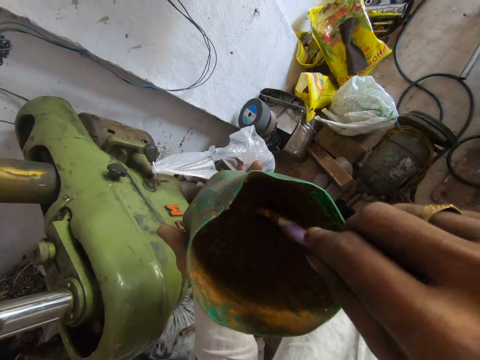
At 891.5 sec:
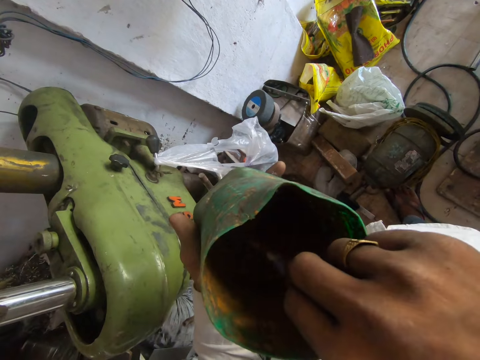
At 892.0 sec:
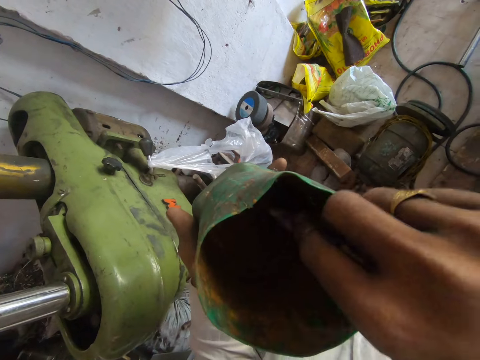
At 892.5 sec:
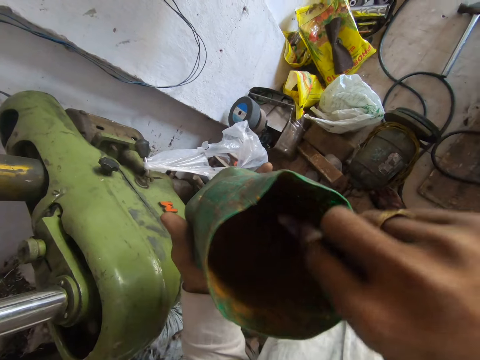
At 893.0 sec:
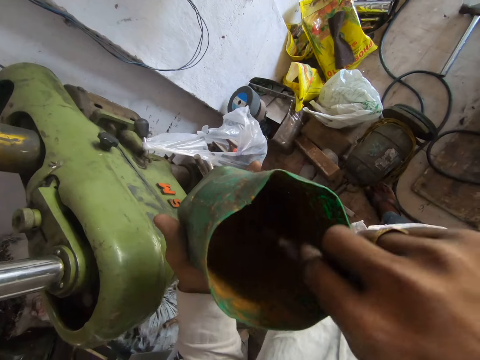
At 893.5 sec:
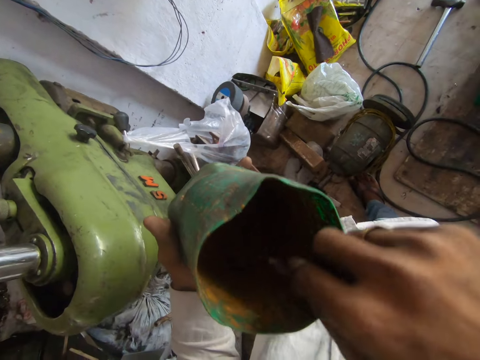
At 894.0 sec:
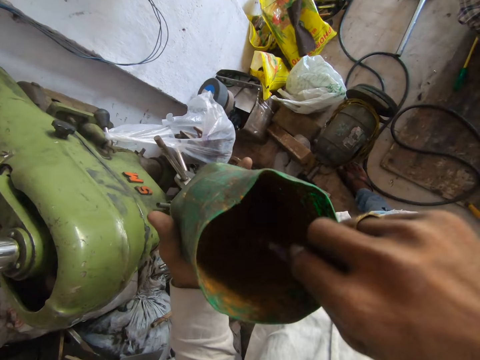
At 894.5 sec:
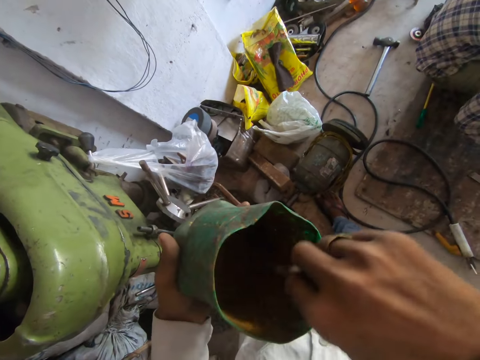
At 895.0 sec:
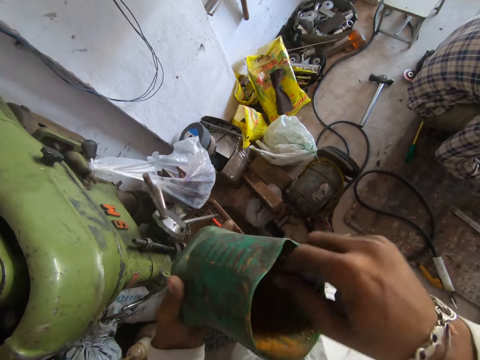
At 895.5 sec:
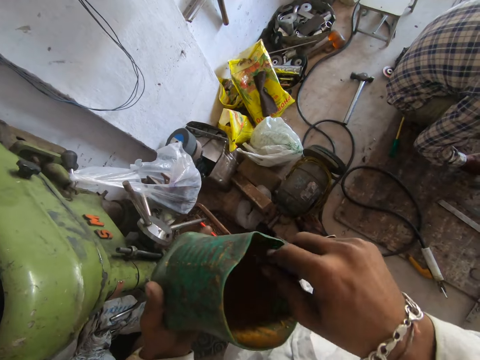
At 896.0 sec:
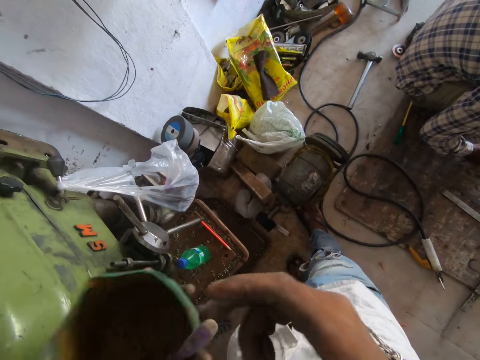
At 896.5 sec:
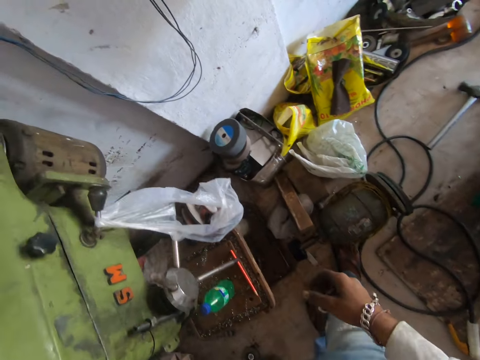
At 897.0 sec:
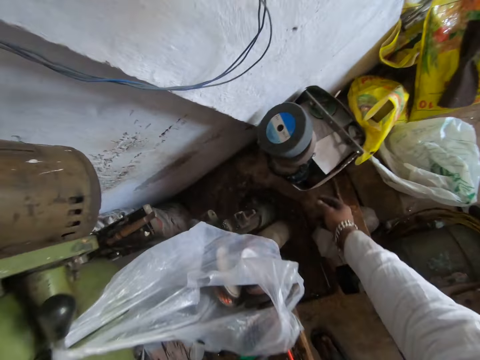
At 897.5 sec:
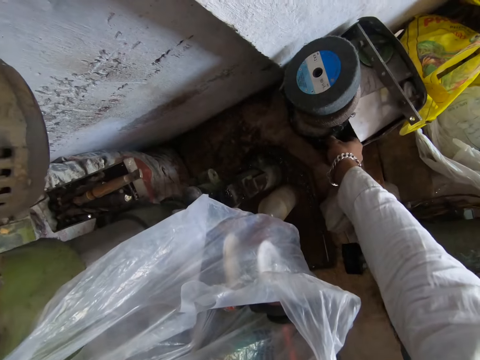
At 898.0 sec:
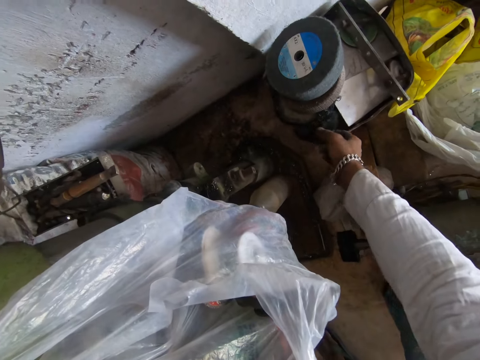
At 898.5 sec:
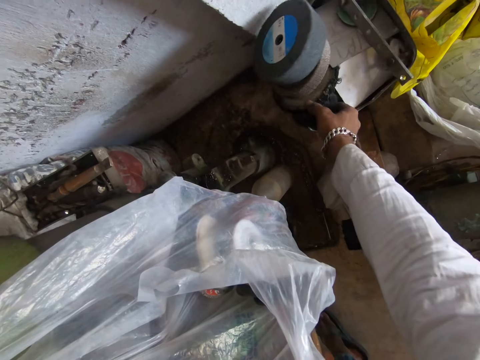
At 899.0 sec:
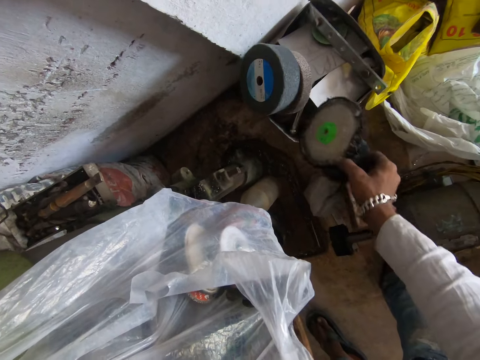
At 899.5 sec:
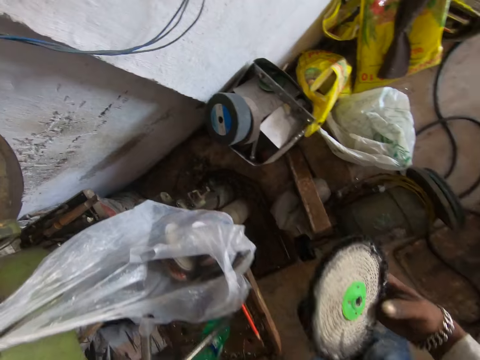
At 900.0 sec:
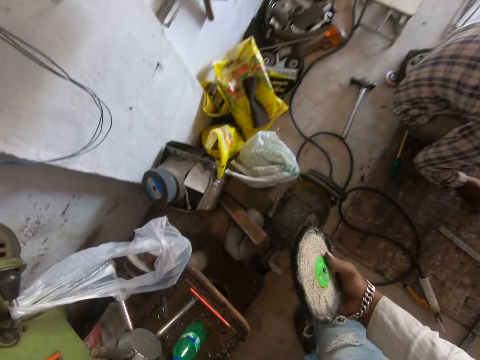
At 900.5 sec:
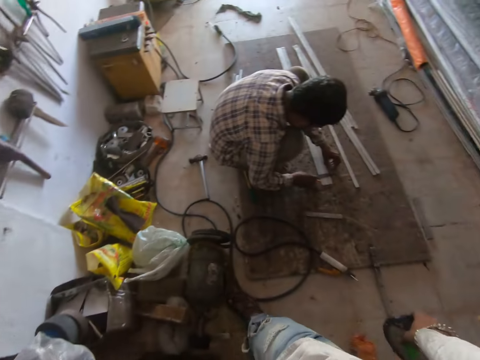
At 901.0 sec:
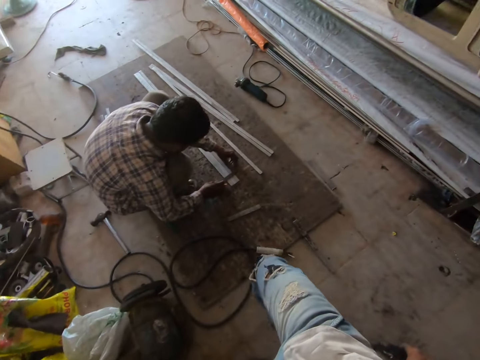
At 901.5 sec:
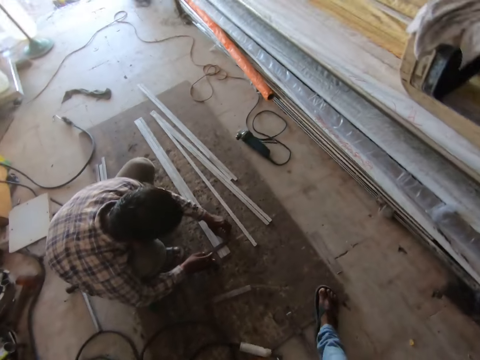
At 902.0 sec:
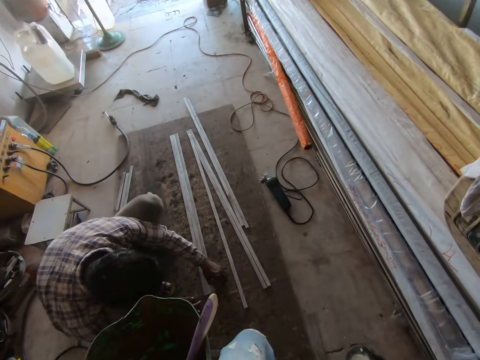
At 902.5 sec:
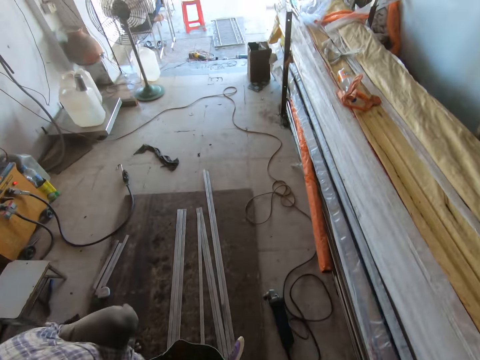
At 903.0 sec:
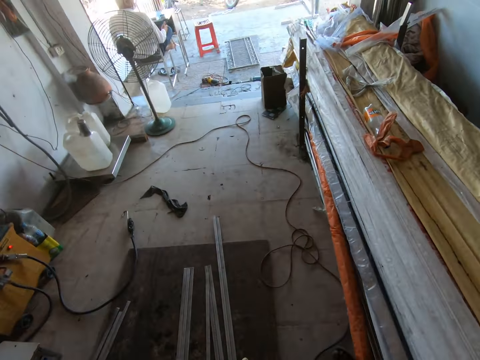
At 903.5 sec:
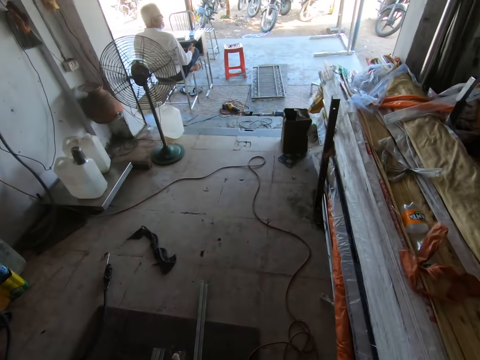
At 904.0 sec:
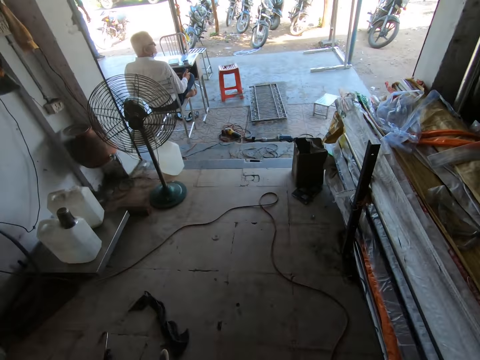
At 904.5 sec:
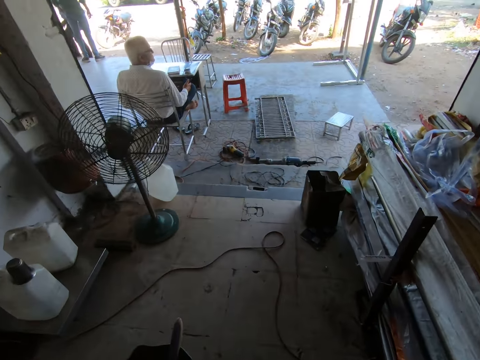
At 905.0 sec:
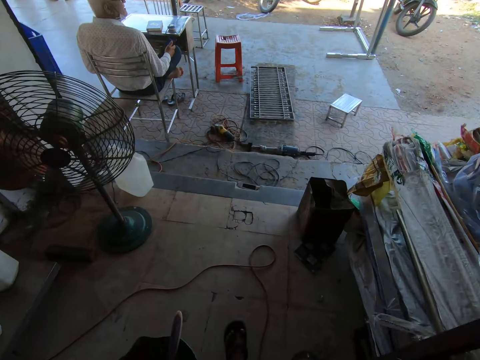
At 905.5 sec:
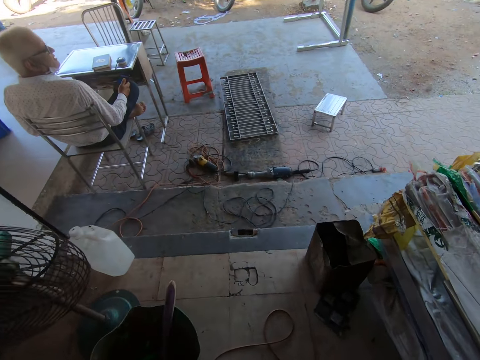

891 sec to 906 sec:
The camera wearer scrapes in the paint can with the paintbrush. He picks up a sandpaper from an iron box on the floor with his right hand. A man measures the iron rod on the floor with a meter rule in his hands. The camera wearer walks around in the workshop. The man adjusts a try square on the metal bars. The camera wearer walks past the man.

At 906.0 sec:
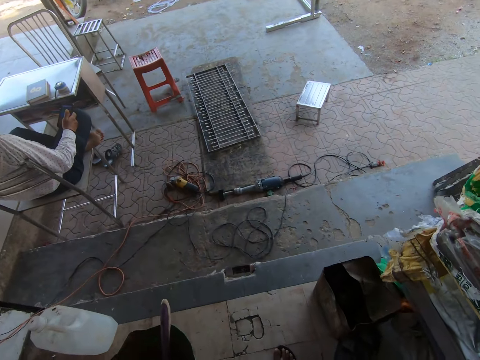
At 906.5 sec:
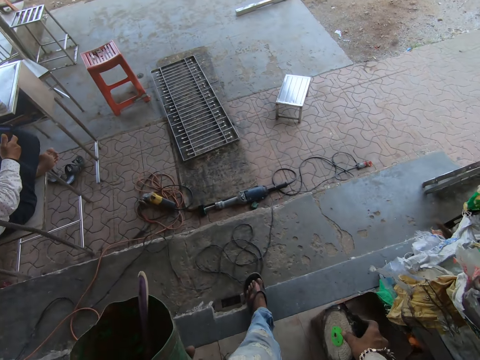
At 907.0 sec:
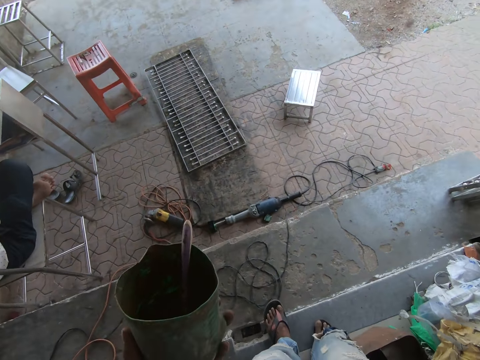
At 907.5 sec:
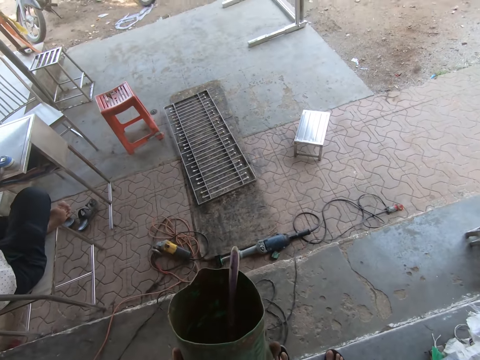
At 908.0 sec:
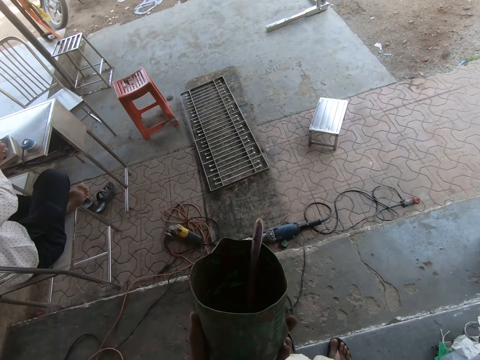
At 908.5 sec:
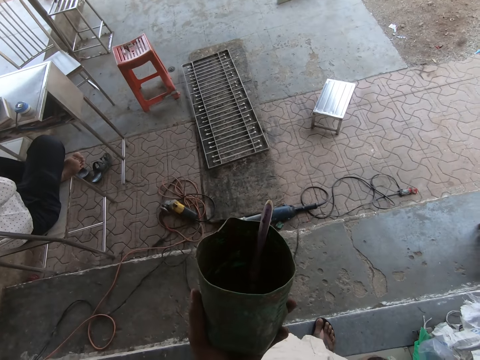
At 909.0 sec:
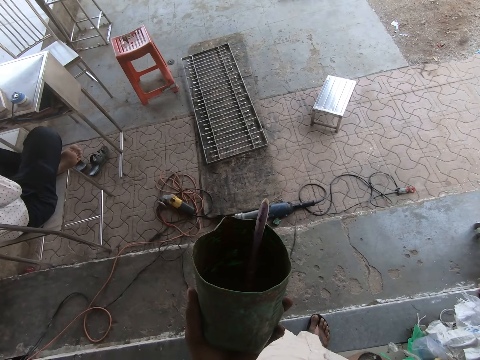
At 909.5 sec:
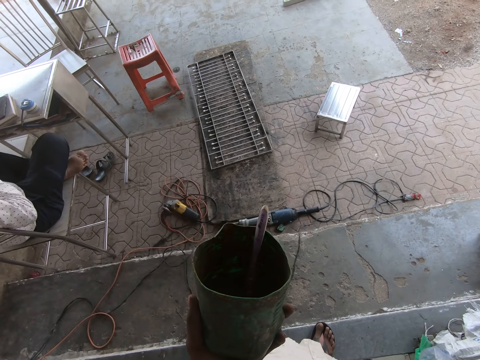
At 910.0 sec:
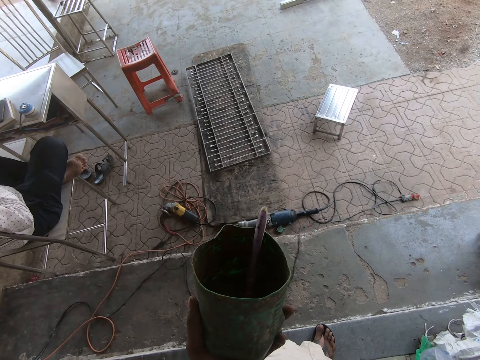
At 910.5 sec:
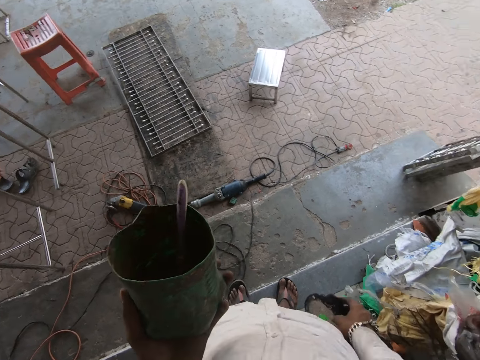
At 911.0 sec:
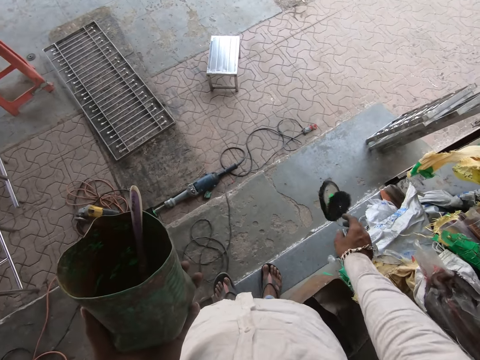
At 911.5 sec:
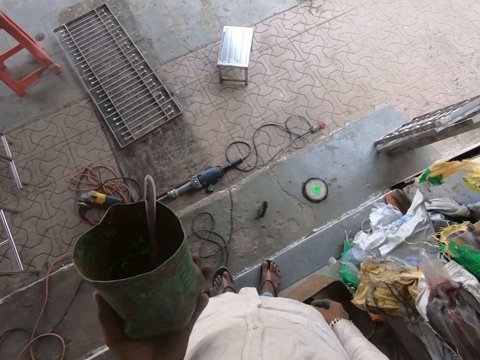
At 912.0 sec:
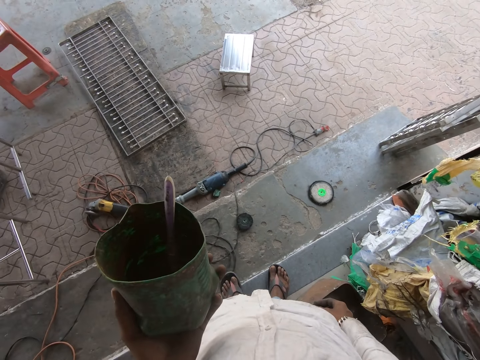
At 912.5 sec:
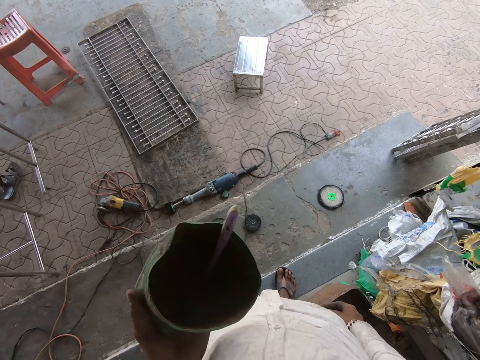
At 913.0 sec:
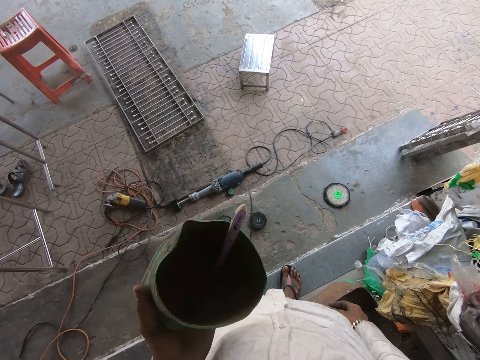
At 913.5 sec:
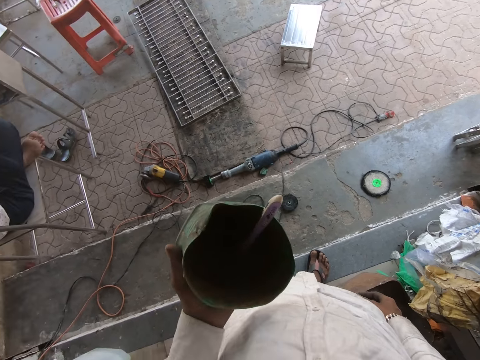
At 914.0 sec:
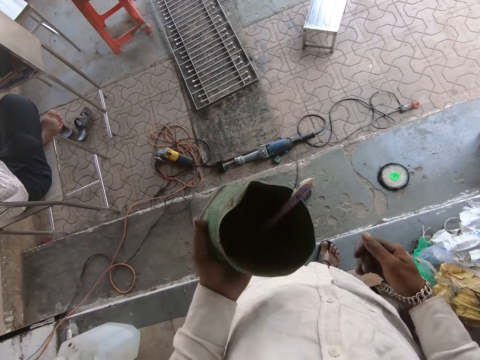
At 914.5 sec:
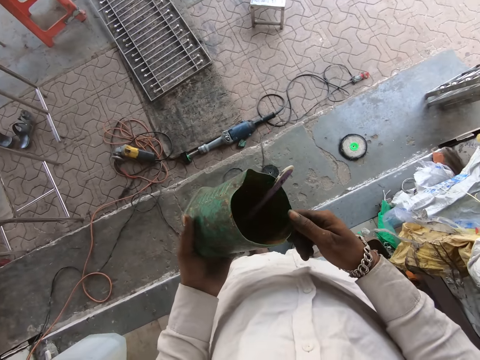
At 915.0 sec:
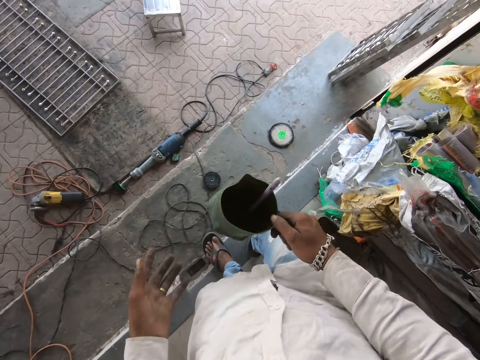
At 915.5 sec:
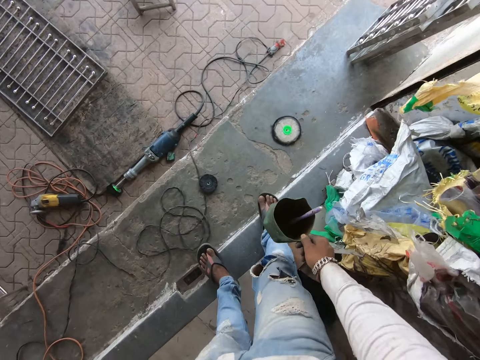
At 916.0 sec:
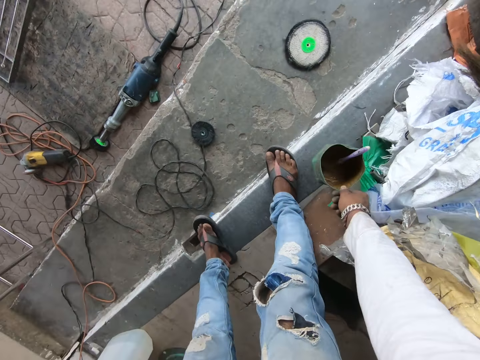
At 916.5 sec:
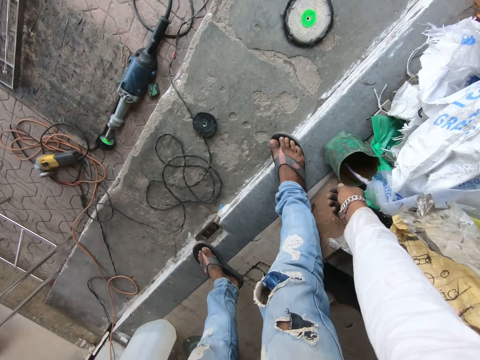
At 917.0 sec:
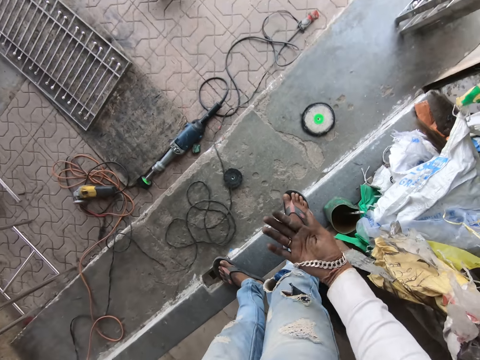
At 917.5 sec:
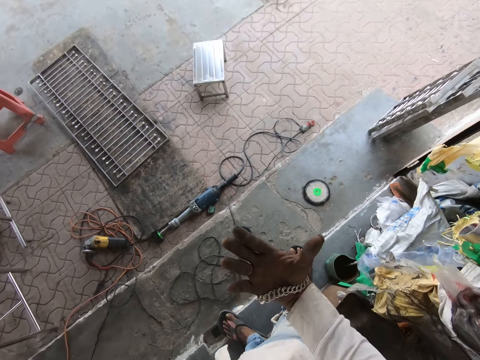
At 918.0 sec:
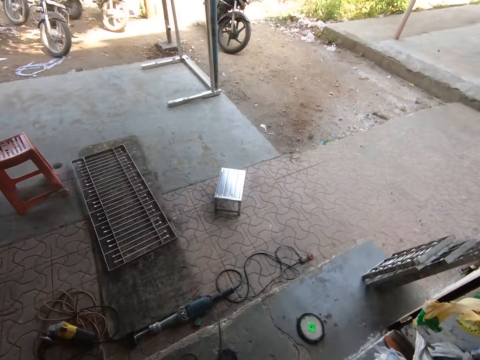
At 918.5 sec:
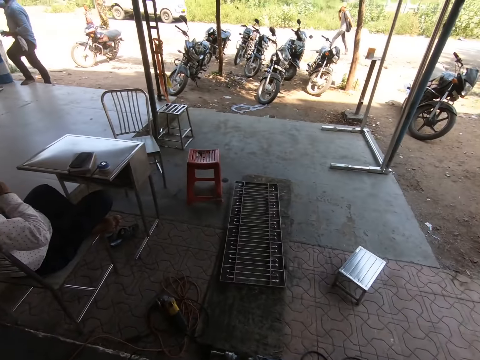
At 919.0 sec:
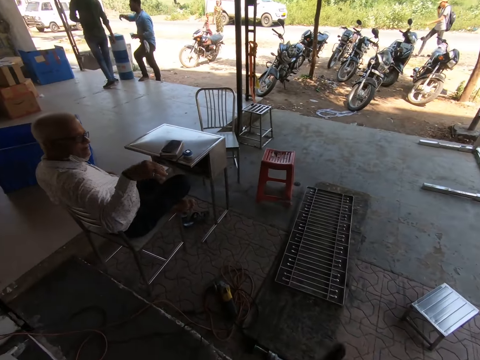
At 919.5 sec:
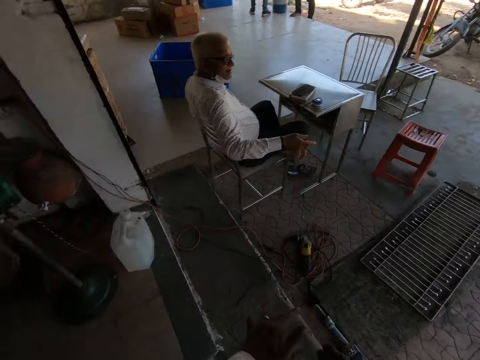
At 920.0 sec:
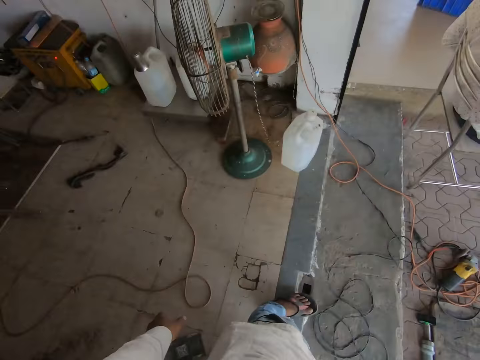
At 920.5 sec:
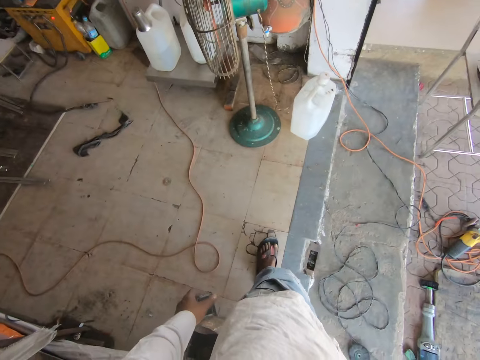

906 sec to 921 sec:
The camera wearer talks to the man. He drops the sandpaper on the floor with his right hand. He views the paint can, passes the paint container from his left hand to his right hand, and places the paint container on the floor with his right hand. He views a hand and looks around in the compound. The man talks to the camera wearer and gestures to the camera wearer.
